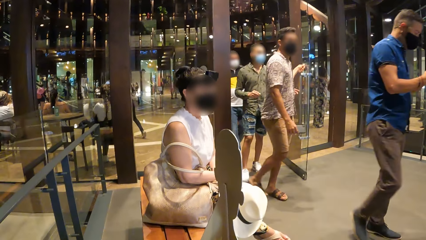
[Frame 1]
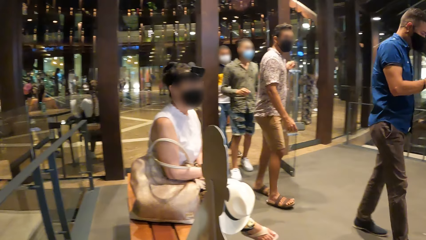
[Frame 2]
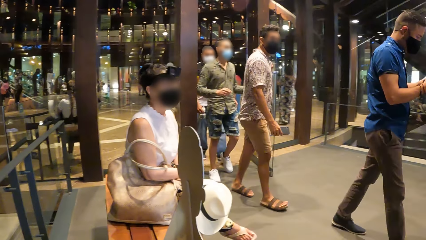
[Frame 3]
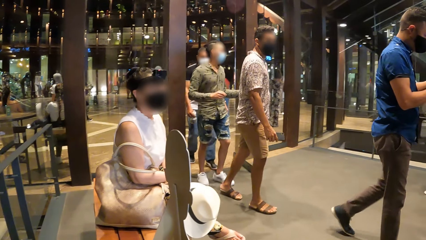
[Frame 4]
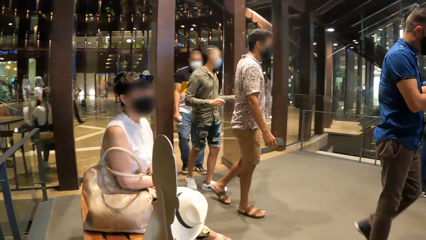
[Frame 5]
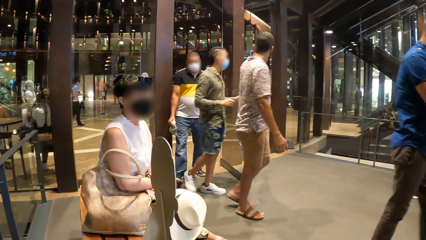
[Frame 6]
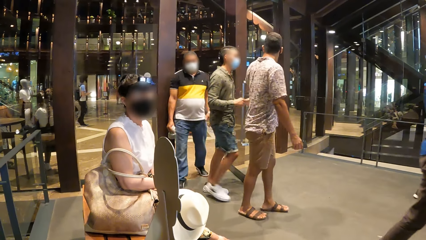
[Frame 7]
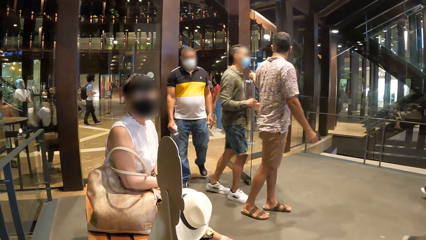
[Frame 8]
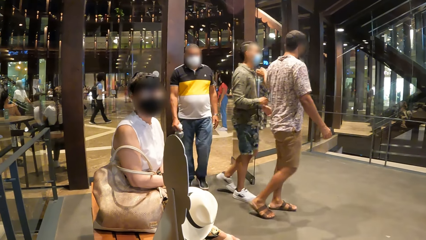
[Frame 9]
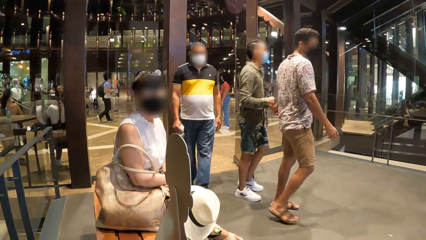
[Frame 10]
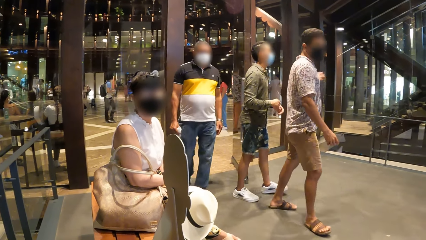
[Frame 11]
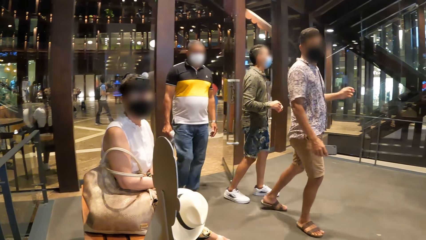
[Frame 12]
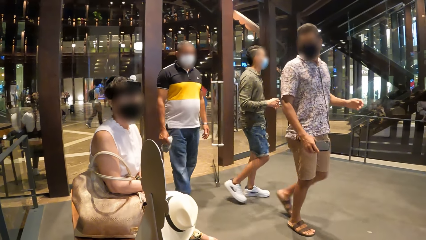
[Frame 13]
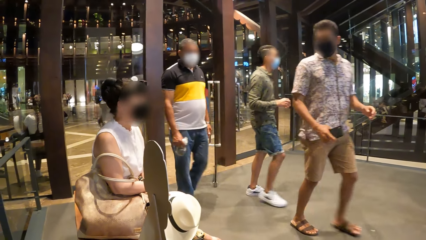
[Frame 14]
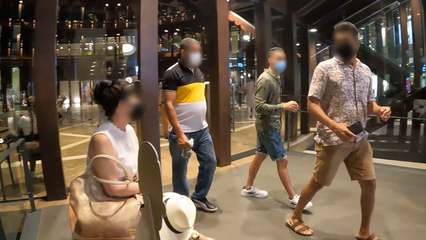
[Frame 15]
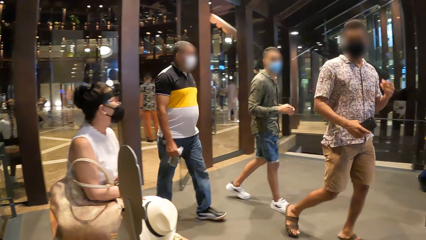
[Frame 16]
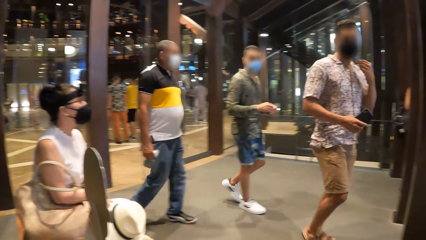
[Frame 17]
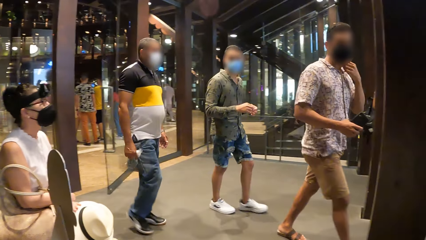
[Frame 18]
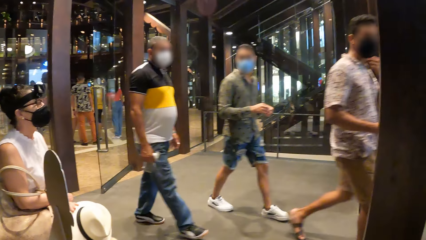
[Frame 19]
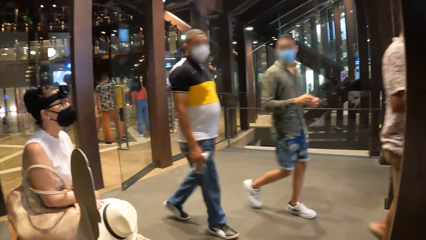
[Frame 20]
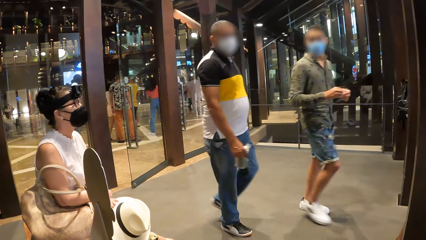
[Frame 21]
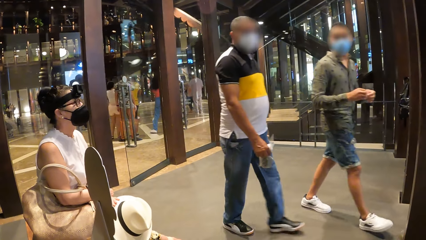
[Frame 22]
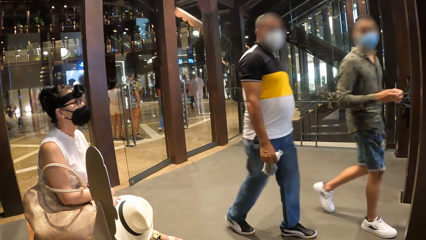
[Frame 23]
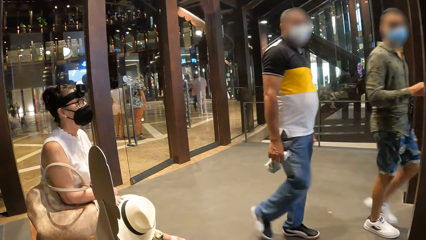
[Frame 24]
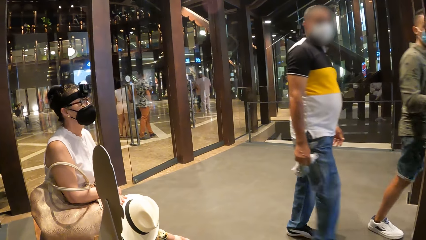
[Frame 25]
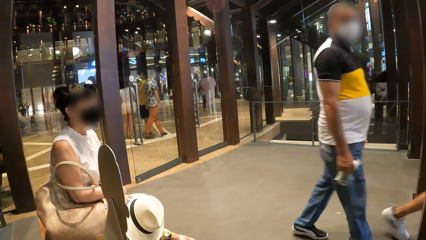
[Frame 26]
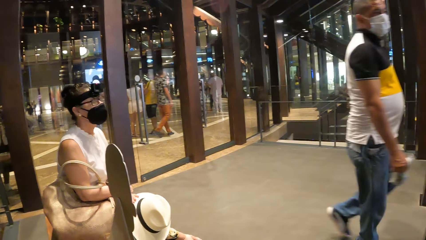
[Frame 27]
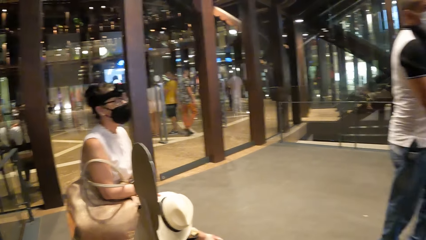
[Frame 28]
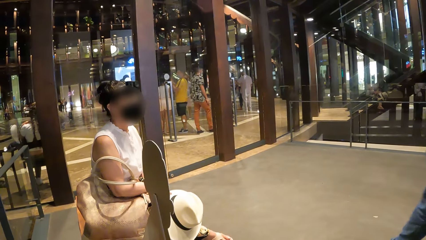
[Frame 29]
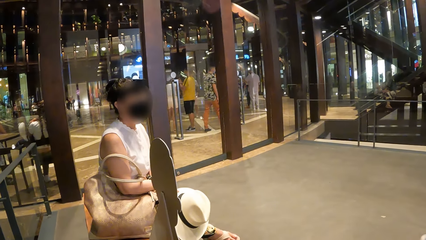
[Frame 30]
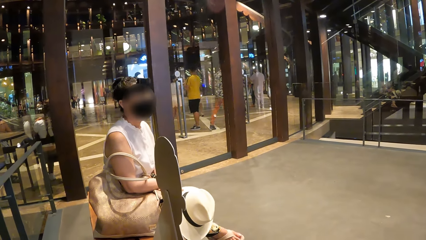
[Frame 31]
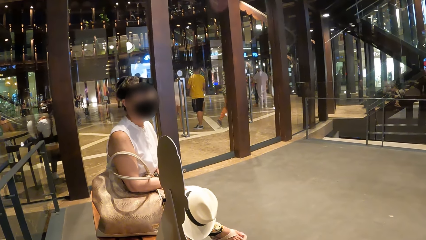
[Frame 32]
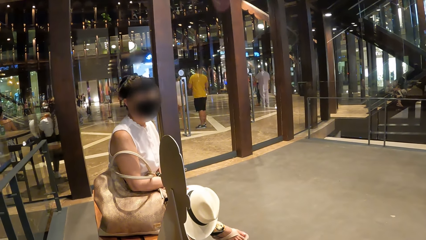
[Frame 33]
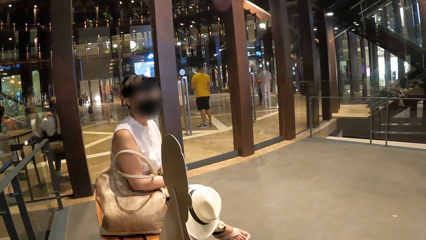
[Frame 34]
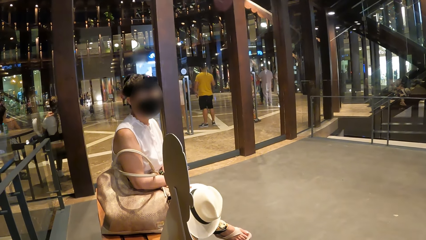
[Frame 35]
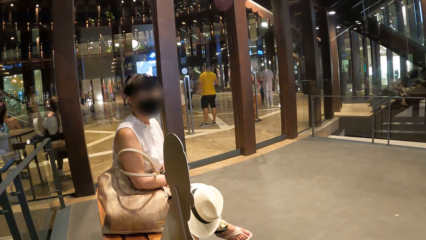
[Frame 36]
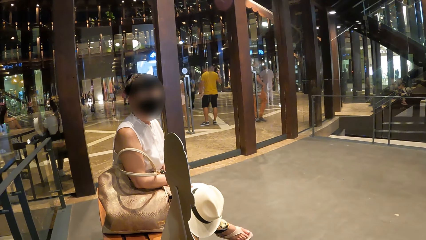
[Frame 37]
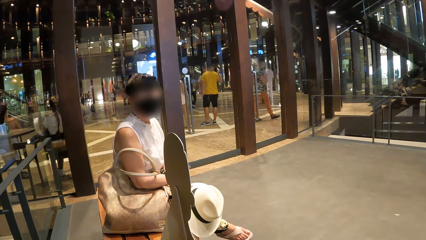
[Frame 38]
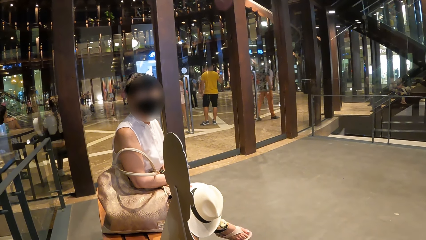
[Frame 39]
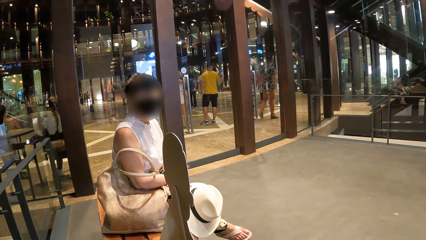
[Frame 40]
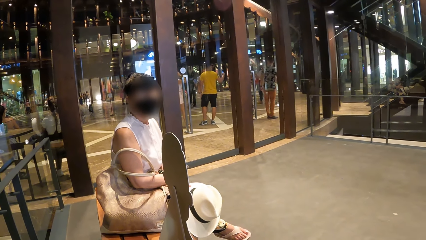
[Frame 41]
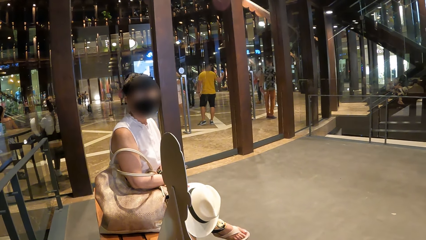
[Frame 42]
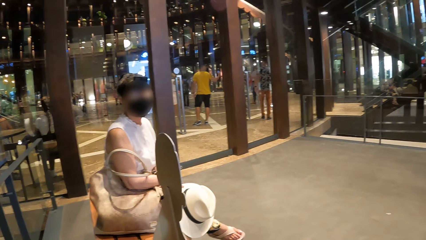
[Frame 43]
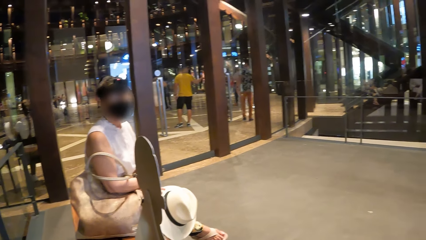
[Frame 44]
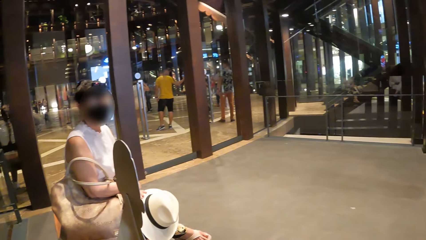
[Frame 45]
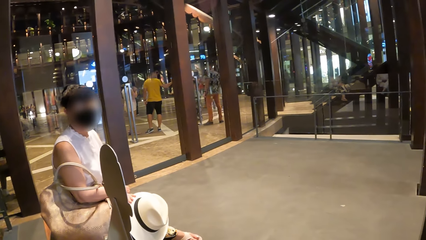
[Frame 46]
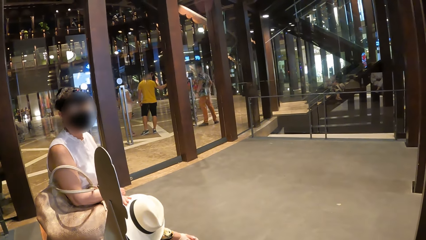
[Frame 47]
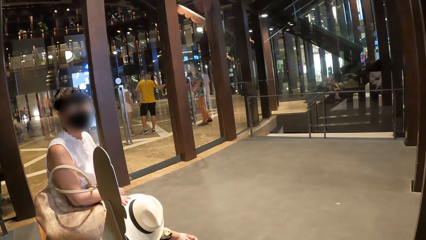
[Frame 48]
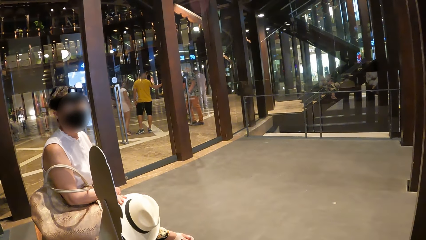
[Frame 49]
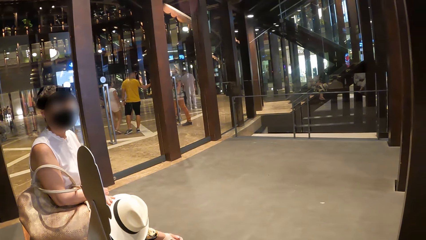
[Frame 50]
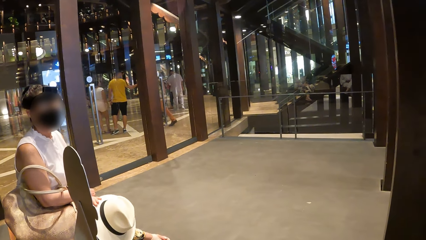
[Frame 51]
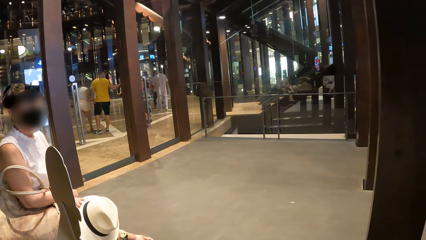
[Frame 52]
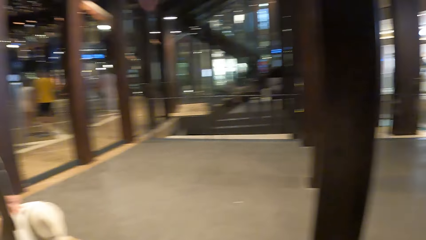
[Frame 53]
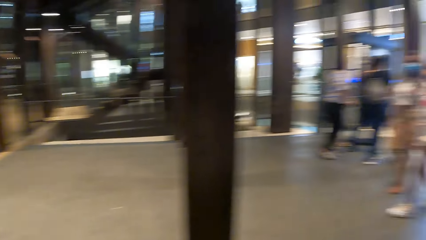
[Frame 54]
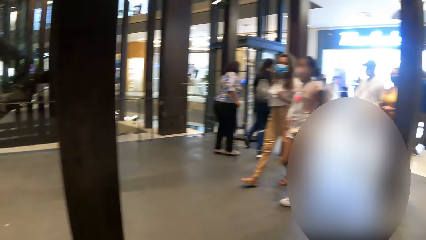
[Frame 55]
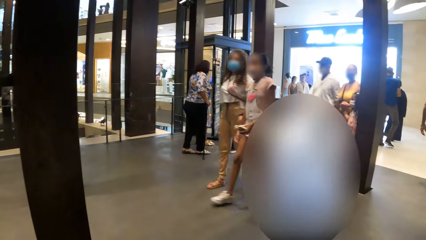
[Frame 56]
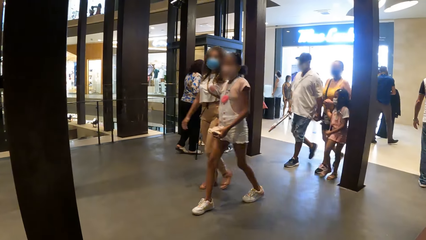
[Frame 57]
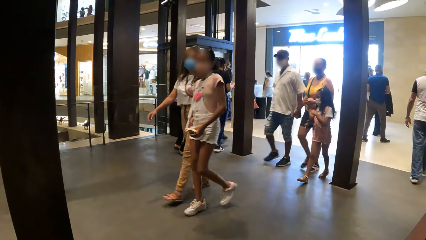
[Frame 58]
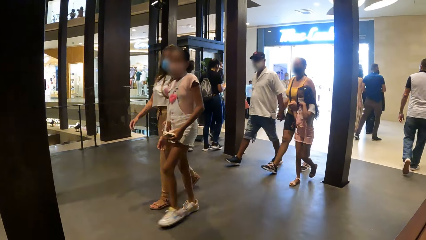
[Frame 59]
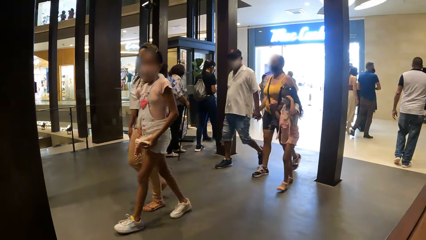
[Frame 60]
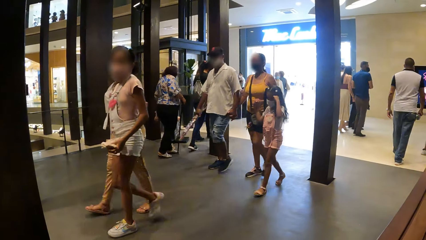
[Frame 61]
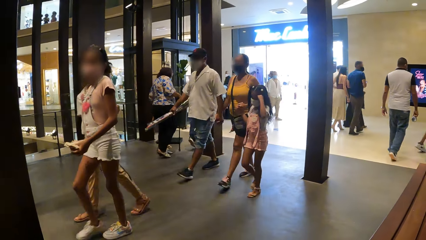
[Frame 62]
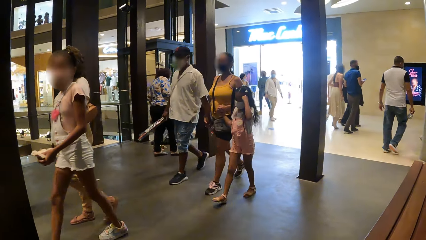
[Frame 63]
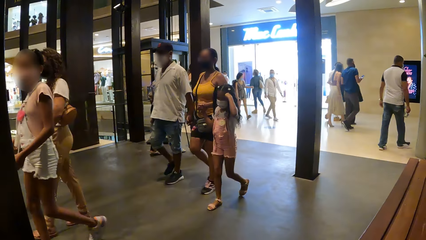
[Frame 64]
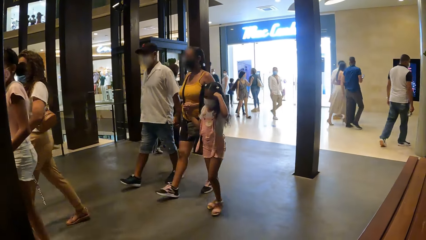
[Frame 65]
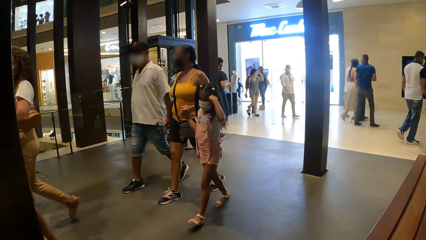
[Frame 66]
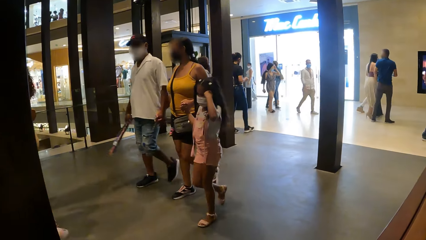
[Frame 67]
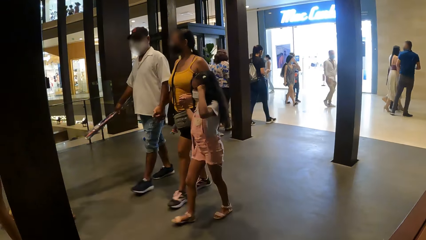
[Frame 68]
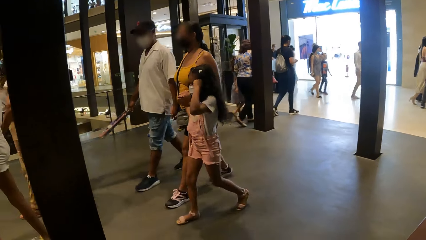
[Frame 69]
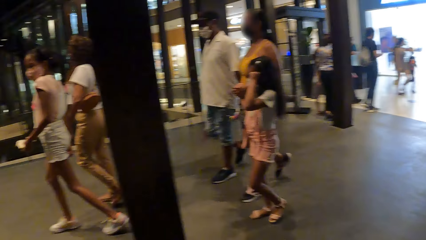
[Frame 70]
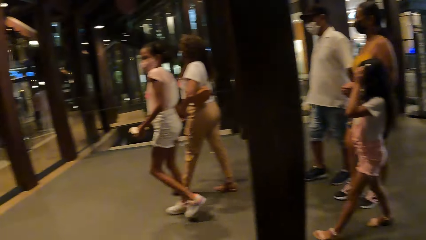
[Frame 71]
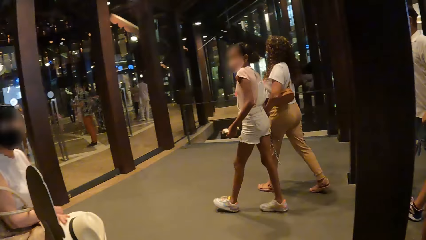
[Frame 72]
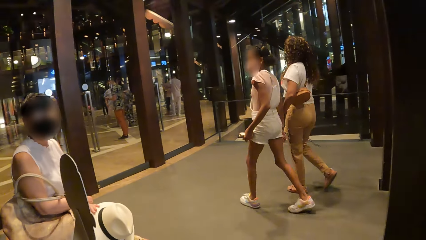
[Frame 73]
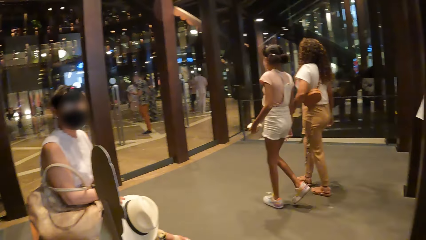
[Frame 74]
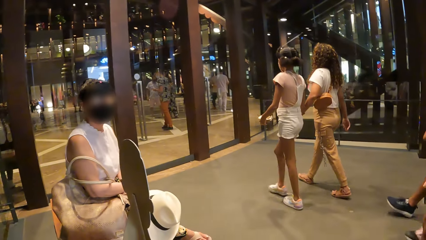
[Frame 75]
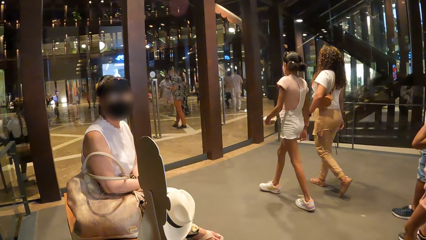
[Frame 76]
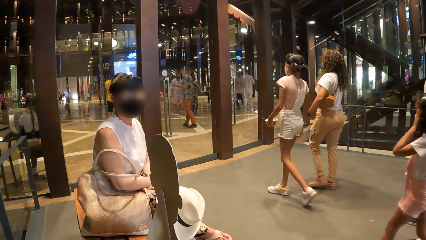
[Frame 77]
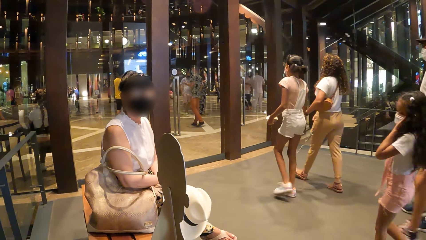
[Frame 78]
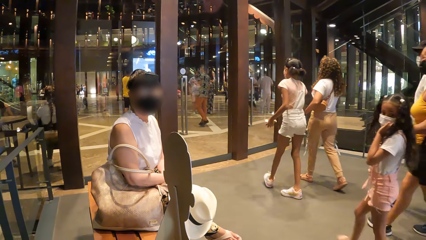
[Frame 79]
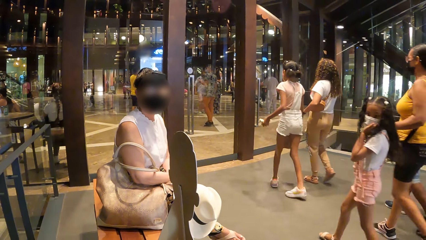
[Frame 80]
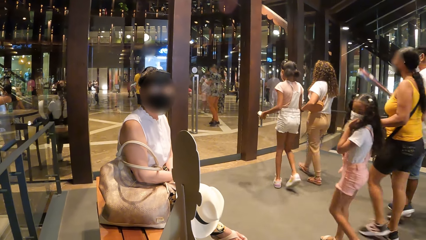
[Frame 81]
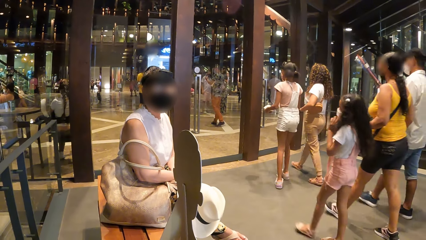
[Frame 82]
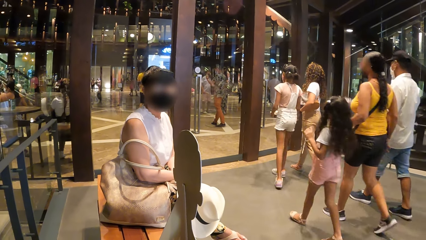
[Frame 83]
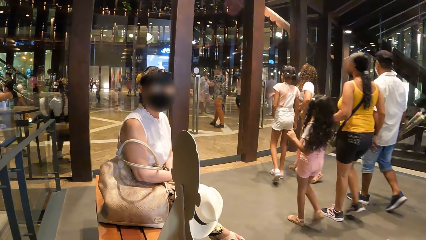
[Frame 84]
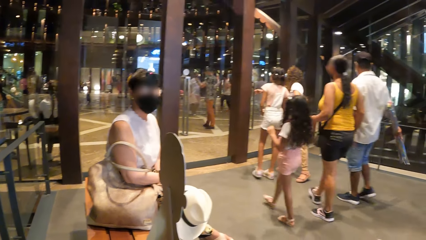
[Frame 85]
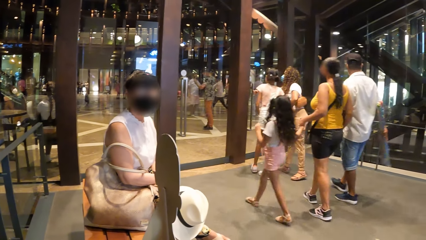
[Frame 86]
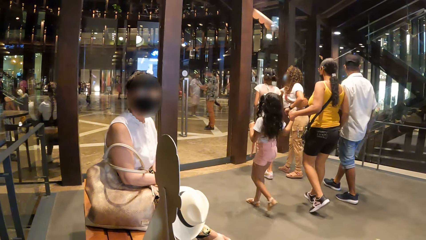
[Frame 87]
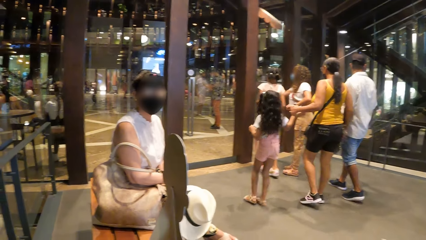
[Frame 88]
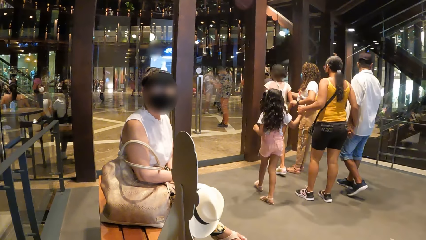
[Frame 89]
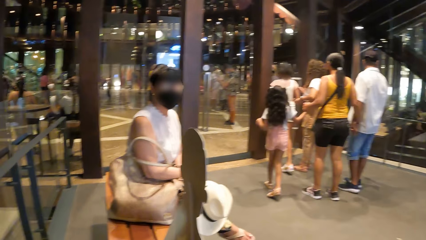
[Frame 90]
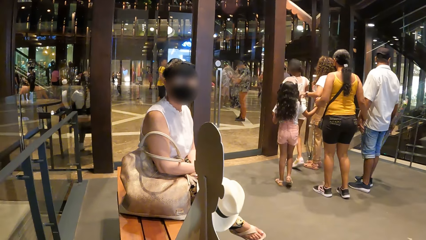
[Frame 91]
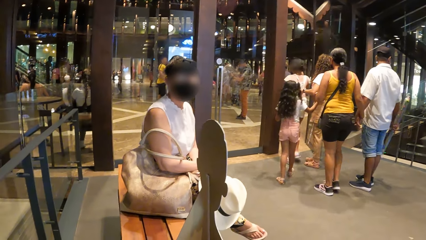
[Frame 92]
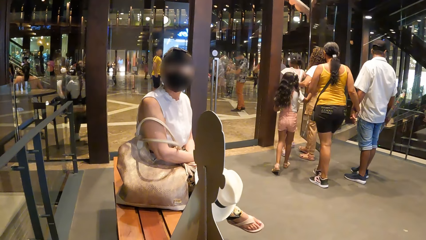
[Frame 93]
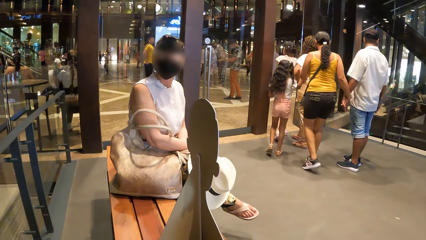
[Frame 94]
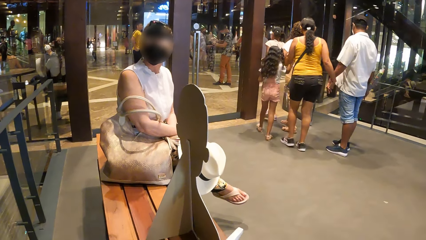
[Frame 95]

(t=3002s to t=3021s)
A woman converses with the camera wearer. The camera wearer looks around. The woman moves her head. The woman converses with the camera wearer. The camera wearer looks around. The woman converses with the camera wearer.
